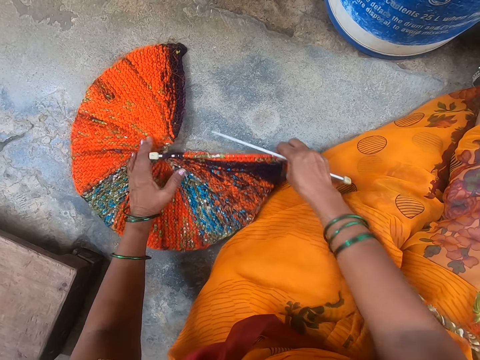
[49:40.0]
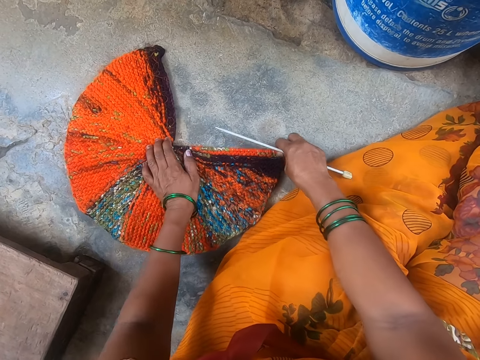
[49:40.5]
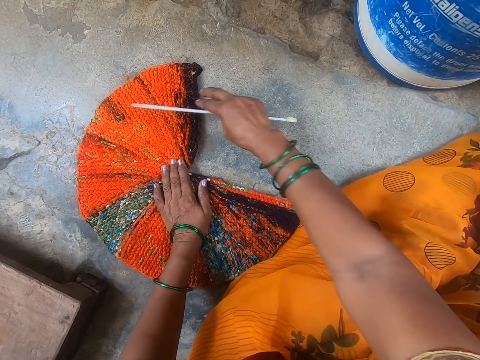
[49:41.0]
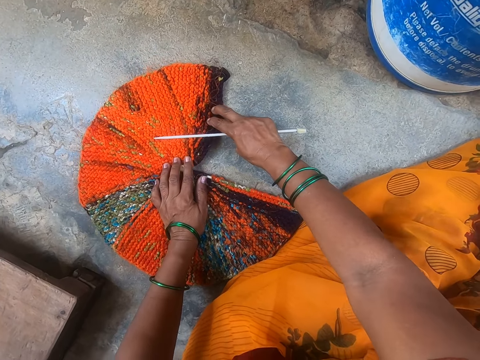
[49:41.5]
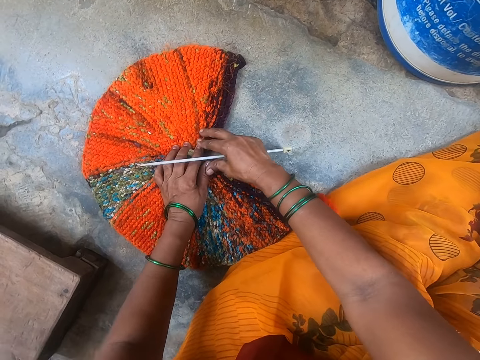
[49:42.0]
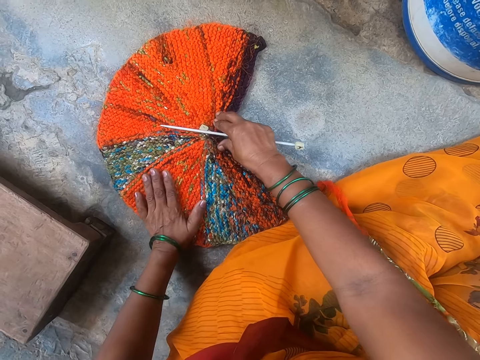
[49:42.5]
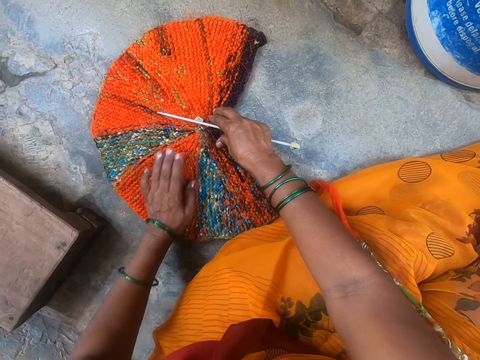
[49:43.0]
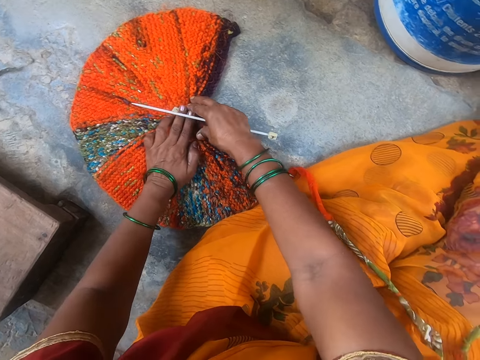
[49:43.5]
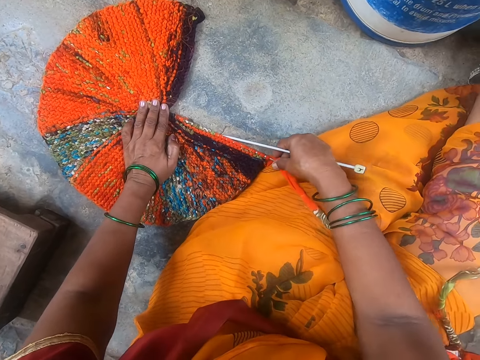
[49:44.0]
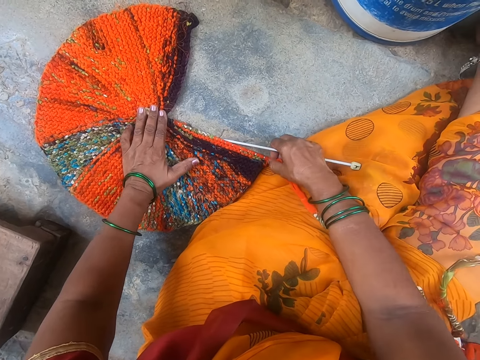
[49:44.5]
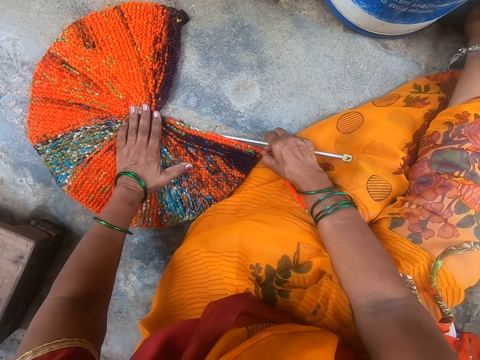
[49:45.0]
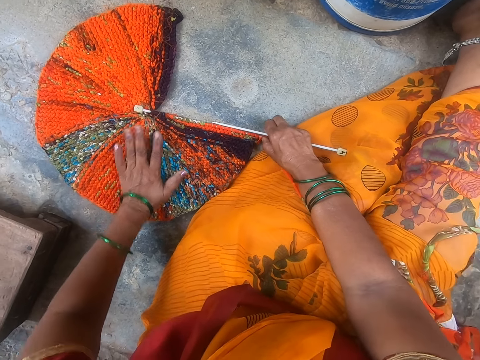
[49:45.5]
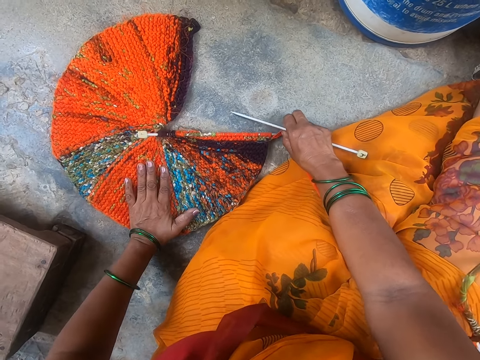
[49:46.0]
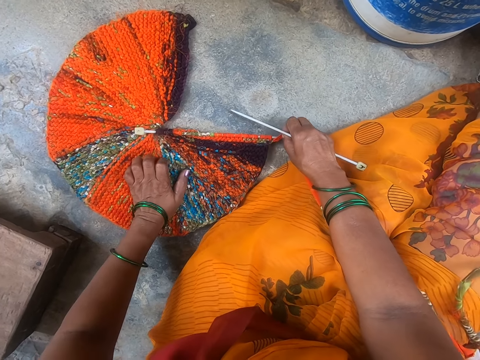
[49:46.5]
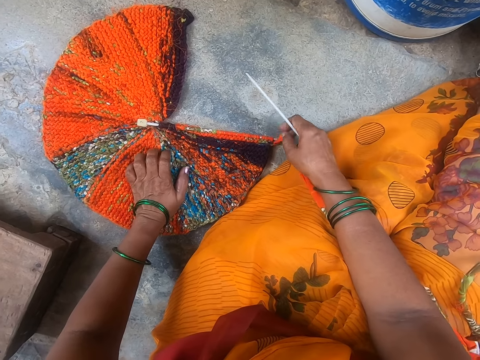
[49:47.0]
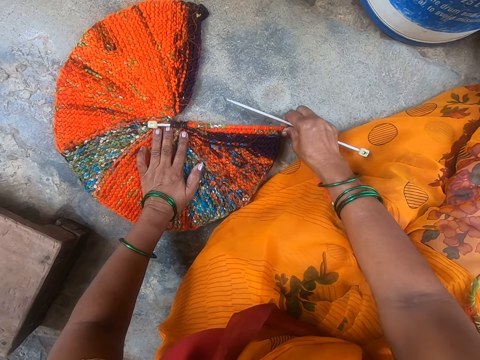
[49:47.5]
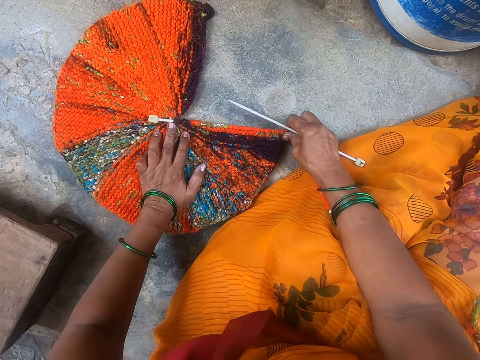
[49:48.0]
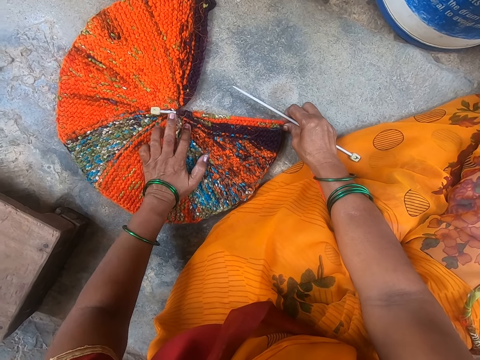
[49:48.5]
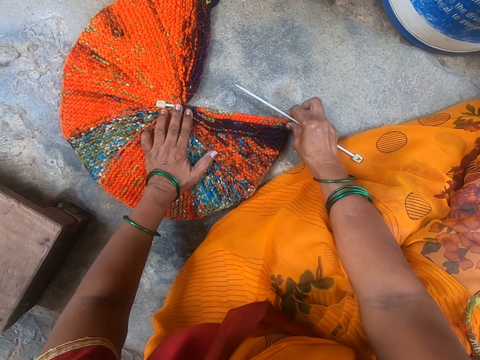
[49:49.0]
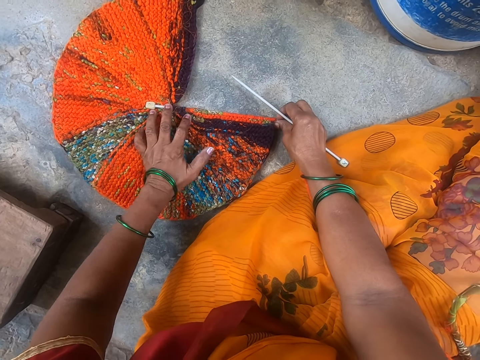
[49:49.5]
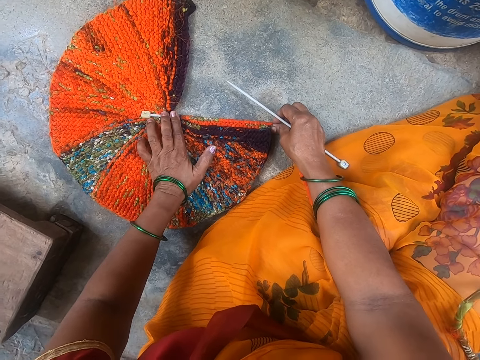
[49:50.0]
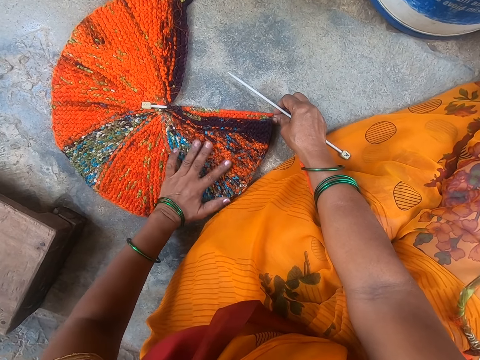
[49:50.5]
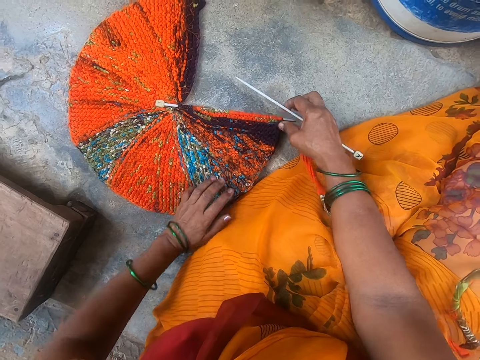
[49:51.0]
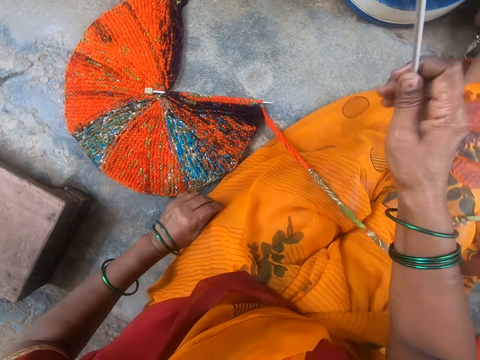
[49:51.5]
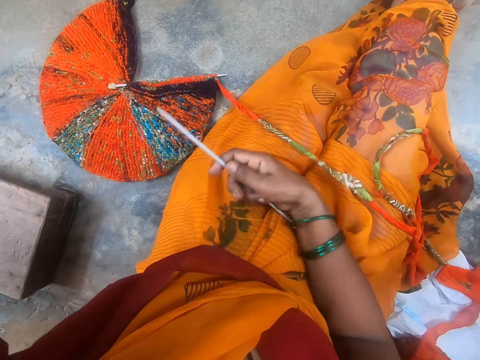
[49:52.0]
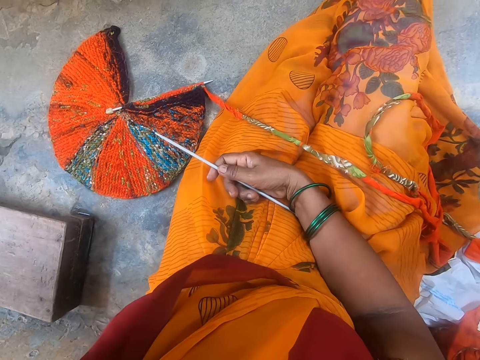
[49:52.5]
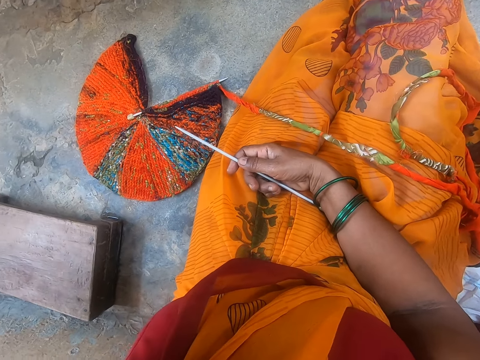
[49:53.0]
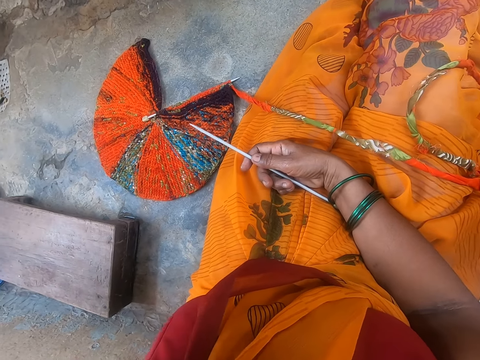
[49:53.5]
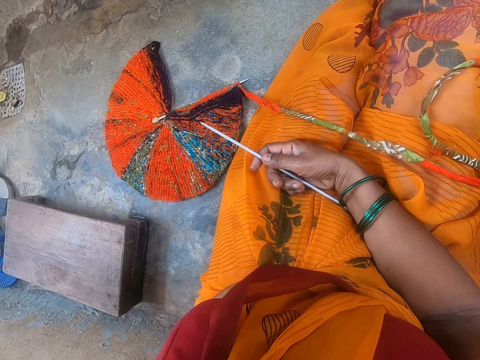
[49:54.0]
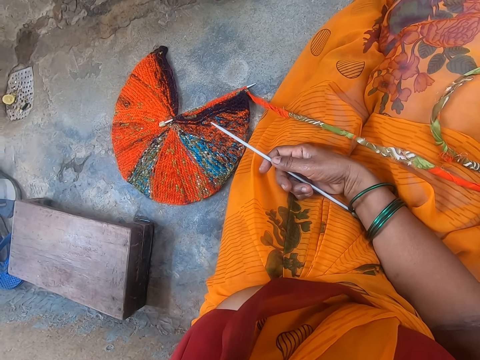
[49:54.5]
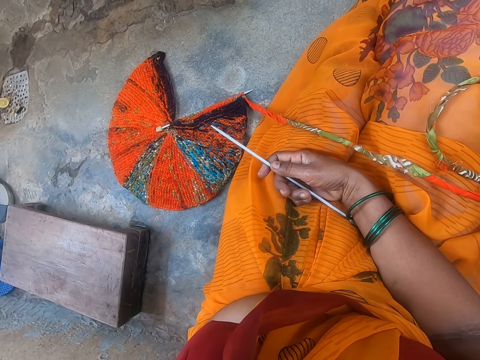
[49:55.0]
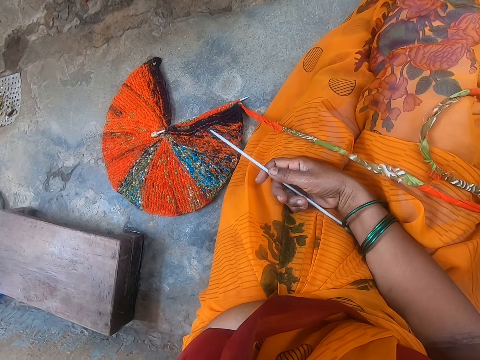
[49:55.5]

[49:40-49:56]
The camera wearer looks at the fabric. They touch their head.

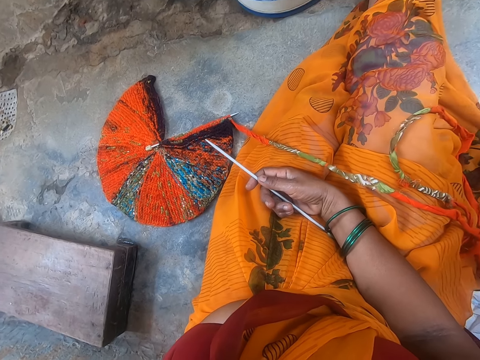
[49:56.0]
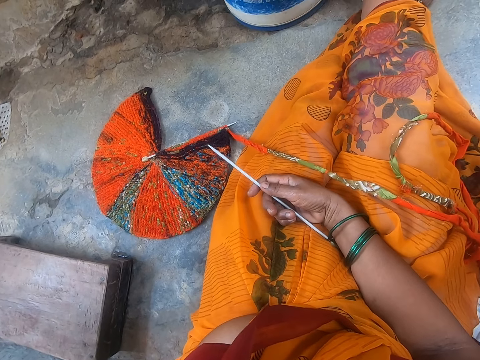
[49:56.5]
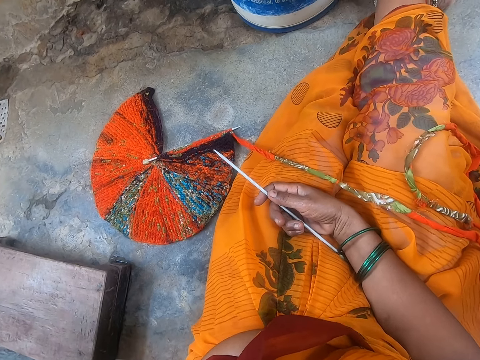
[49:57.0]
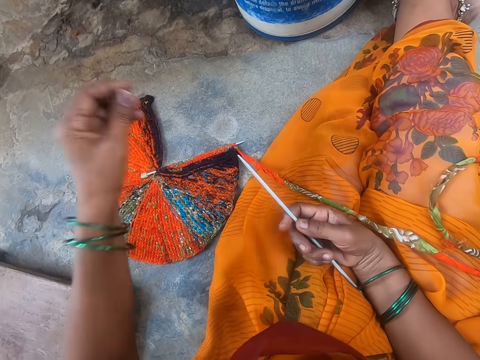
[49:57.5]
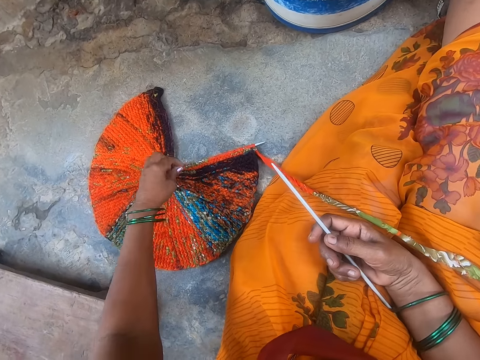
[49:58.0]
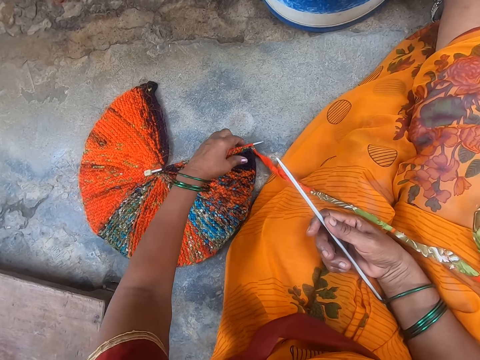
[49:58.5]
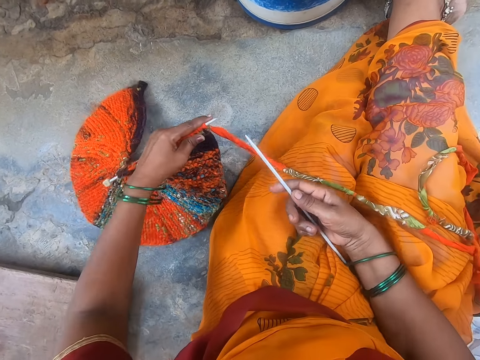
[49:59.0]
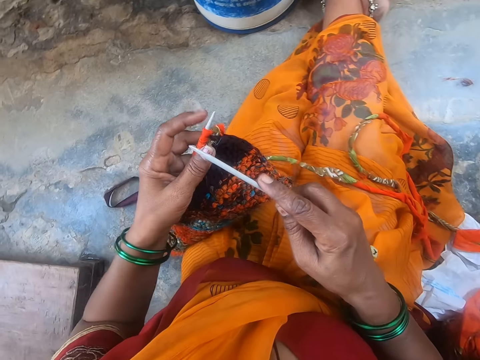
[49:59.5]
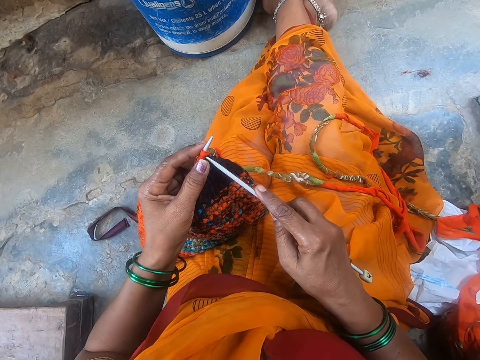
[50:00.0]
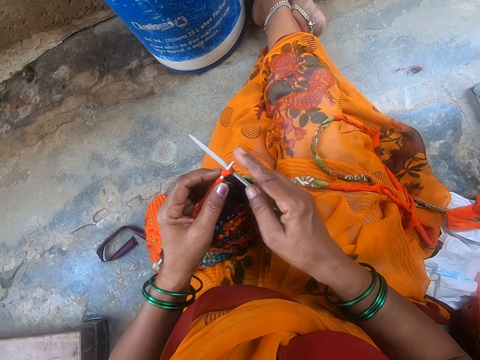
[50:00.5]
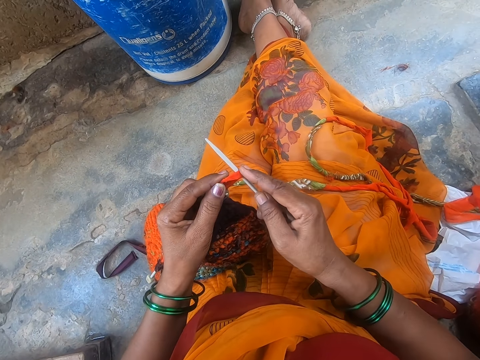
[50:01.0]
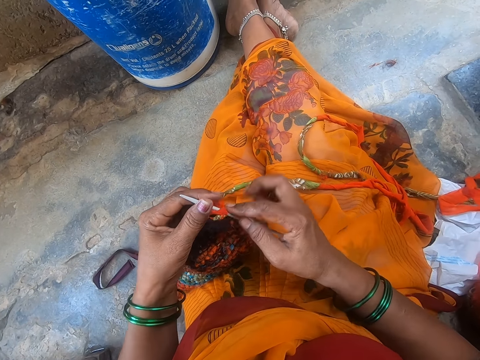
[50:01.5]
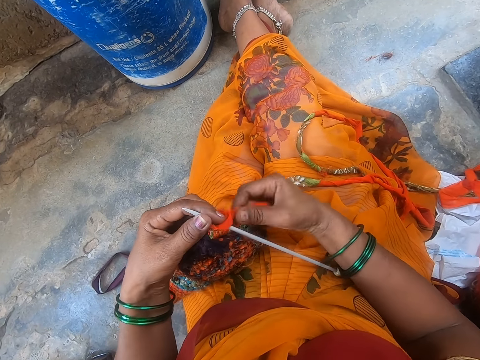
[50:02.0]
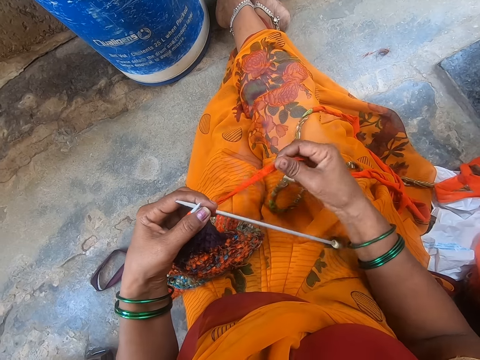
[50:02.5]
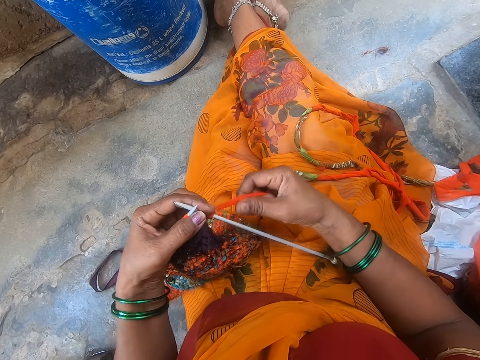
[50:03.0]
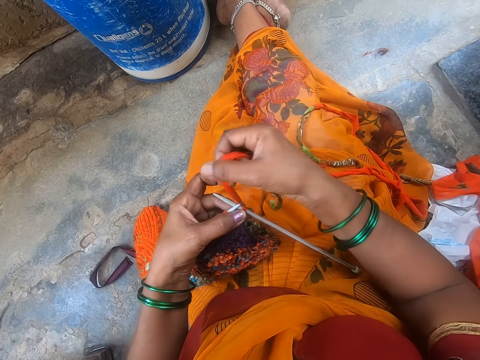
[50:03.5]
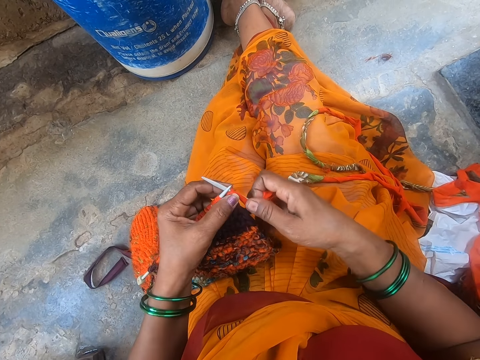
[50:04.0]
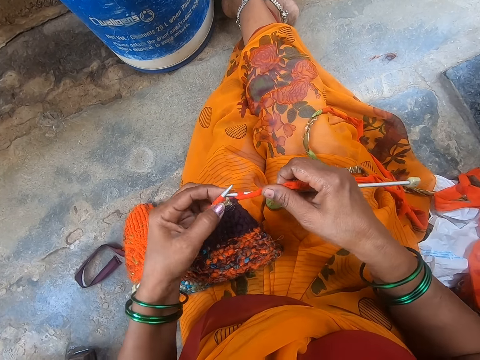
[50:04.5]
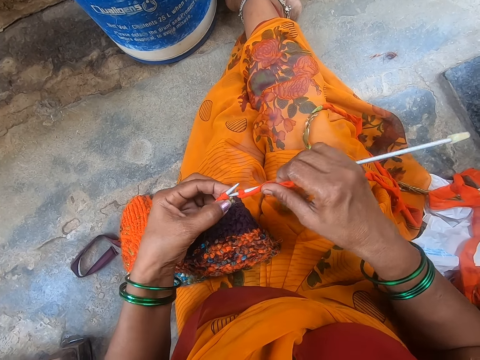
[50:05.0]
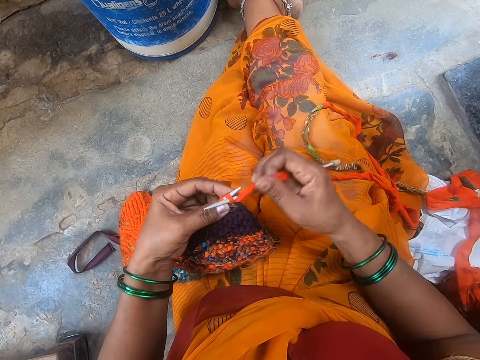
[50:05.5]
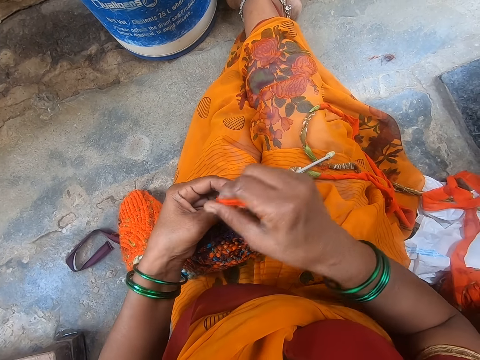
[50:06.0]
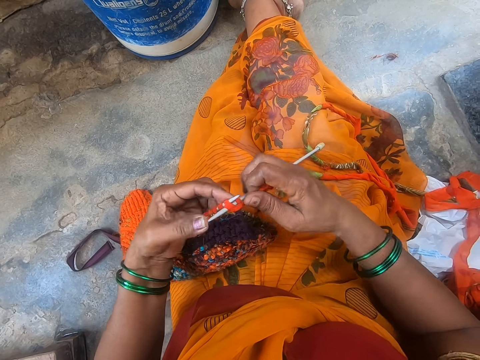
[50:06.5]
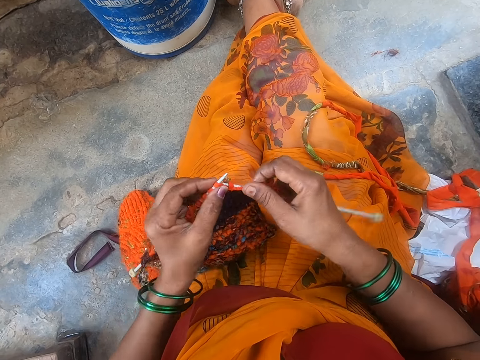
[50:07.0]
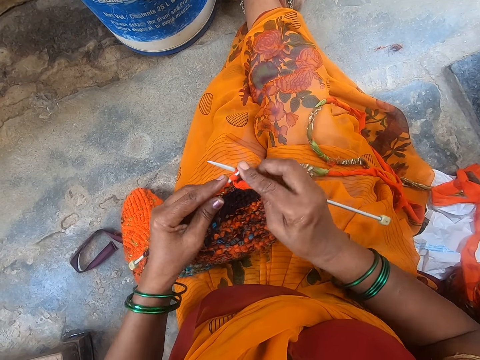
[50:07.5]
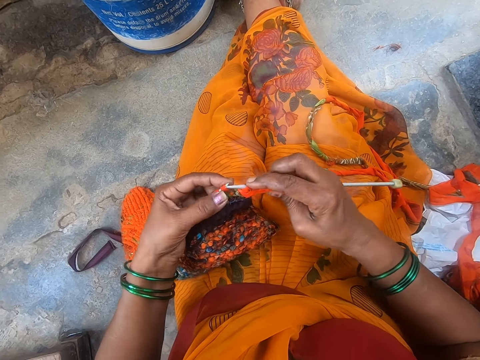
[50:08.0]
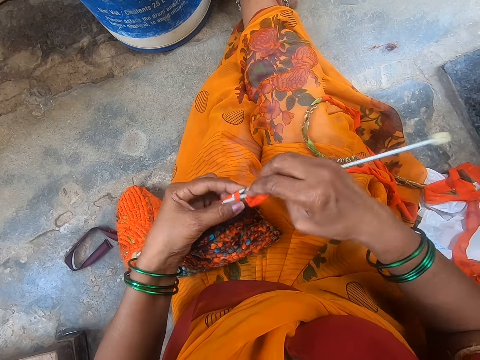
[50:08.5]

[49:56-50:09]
The camera wearer picks up the fabric. They sew the fabric. They crochet the fabric.
